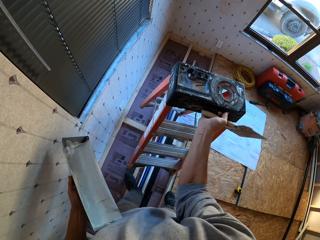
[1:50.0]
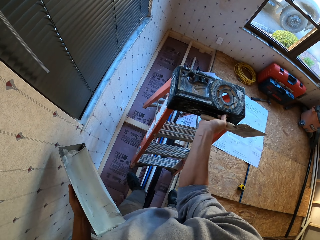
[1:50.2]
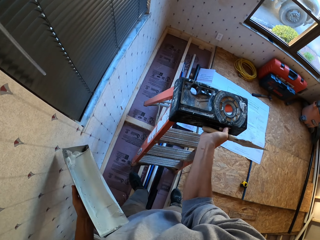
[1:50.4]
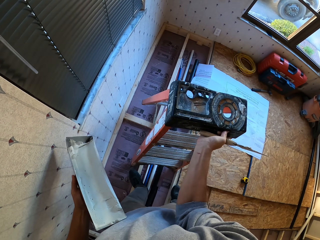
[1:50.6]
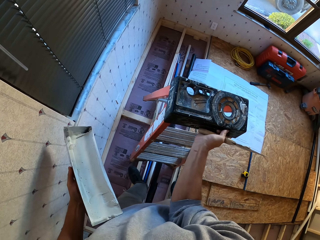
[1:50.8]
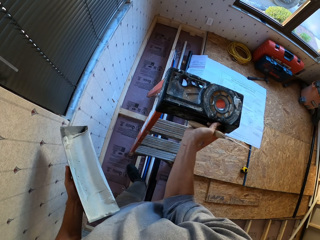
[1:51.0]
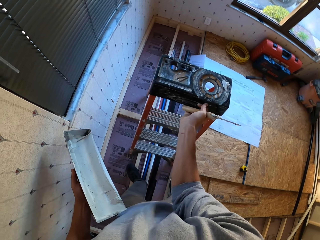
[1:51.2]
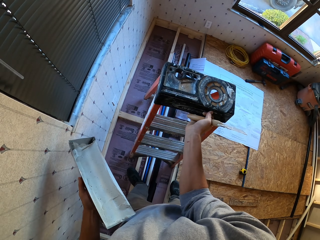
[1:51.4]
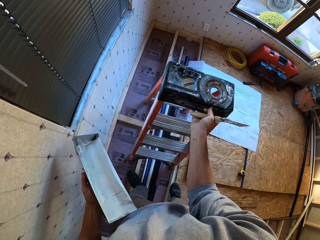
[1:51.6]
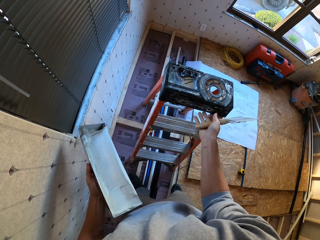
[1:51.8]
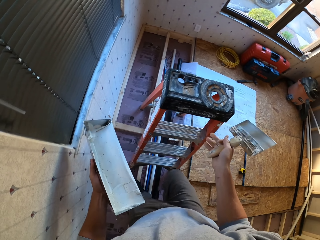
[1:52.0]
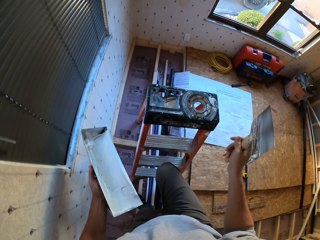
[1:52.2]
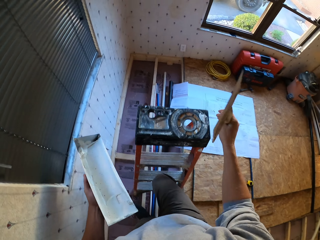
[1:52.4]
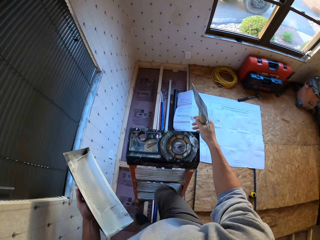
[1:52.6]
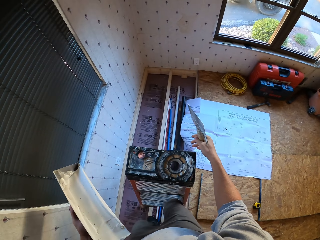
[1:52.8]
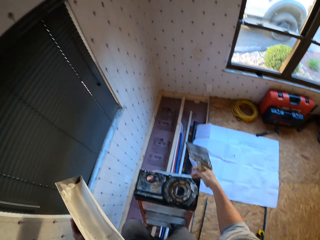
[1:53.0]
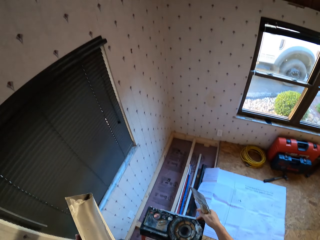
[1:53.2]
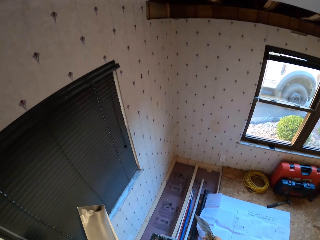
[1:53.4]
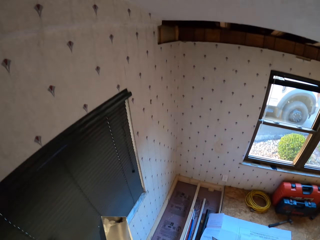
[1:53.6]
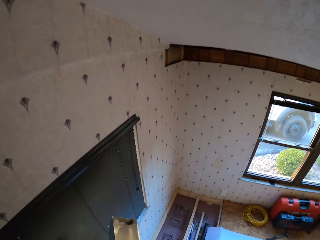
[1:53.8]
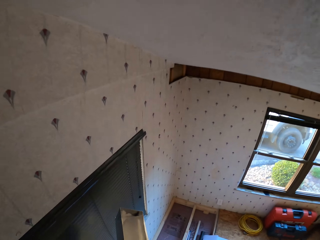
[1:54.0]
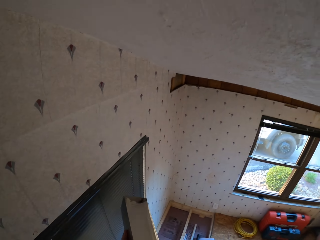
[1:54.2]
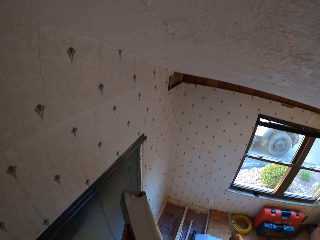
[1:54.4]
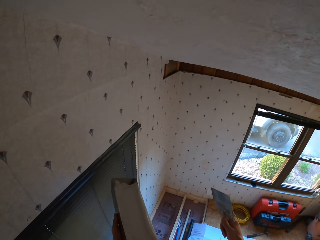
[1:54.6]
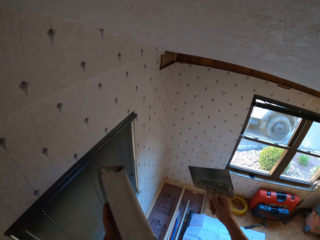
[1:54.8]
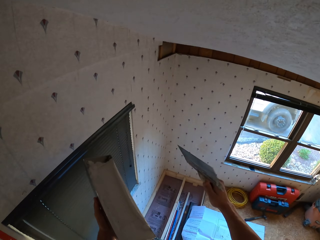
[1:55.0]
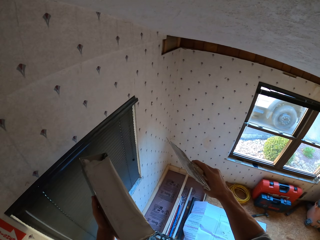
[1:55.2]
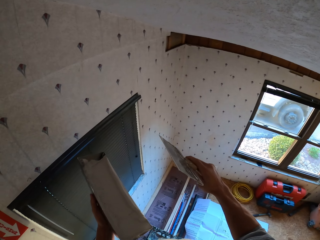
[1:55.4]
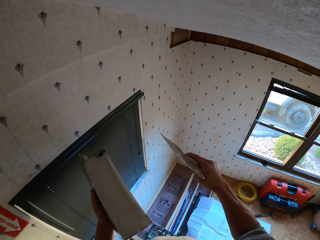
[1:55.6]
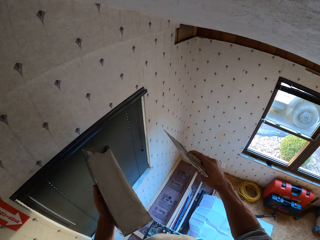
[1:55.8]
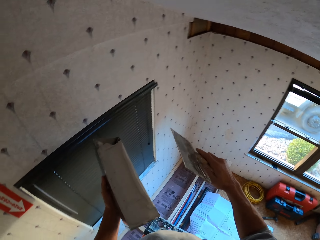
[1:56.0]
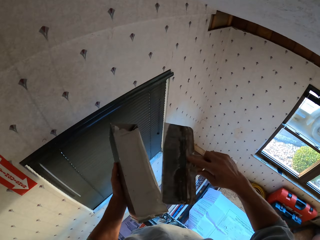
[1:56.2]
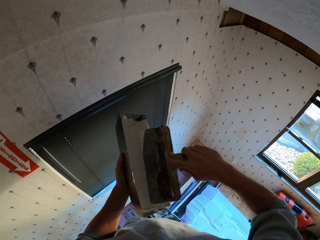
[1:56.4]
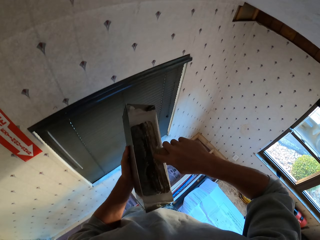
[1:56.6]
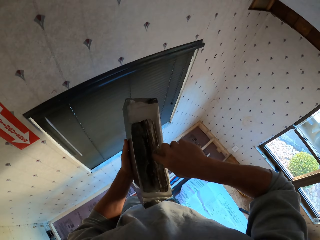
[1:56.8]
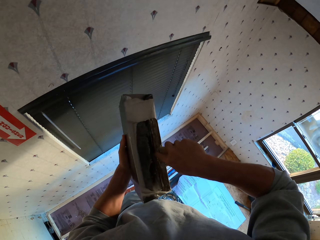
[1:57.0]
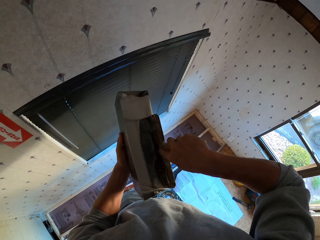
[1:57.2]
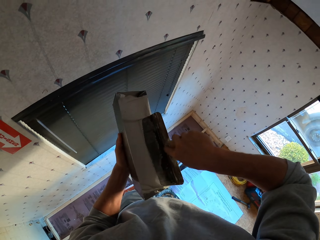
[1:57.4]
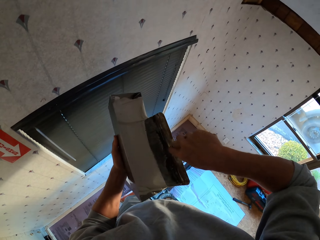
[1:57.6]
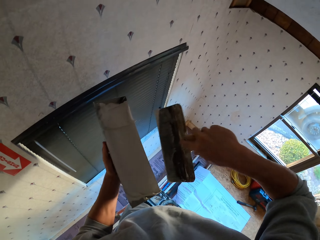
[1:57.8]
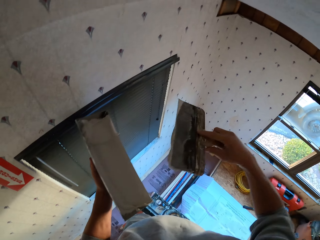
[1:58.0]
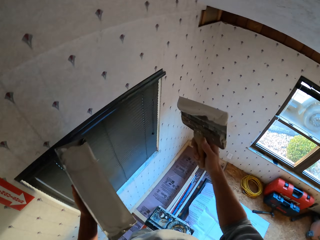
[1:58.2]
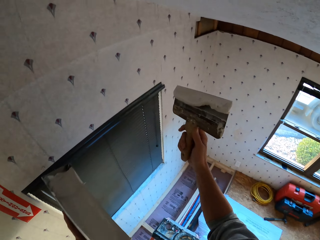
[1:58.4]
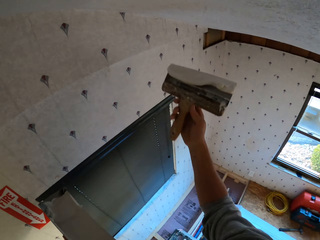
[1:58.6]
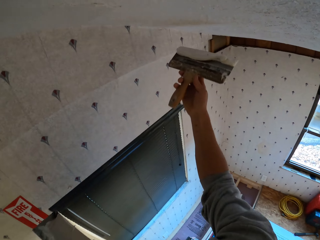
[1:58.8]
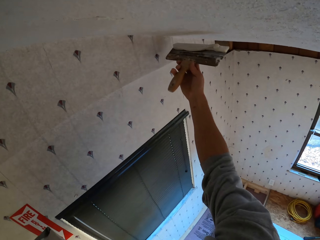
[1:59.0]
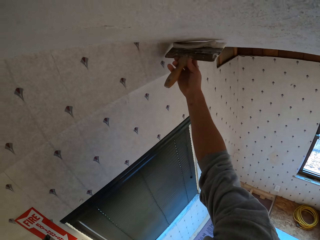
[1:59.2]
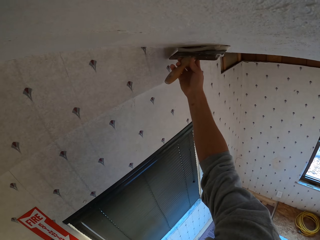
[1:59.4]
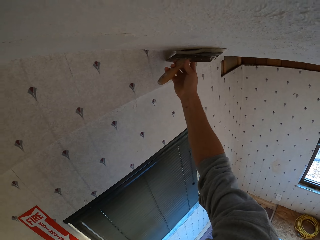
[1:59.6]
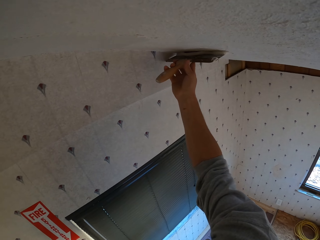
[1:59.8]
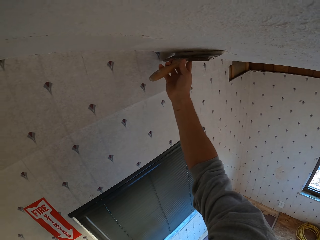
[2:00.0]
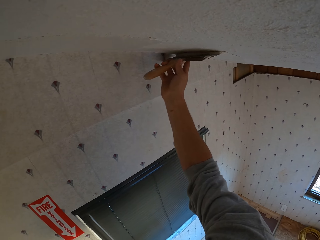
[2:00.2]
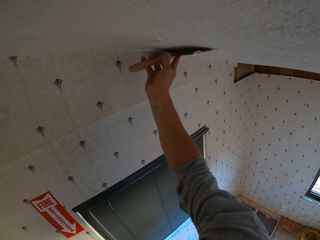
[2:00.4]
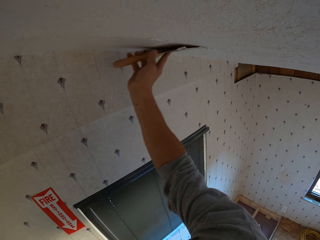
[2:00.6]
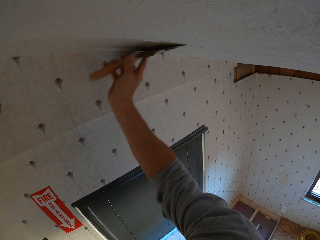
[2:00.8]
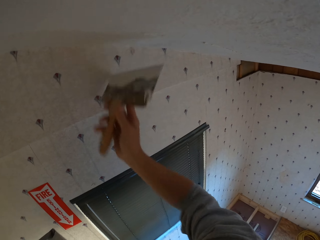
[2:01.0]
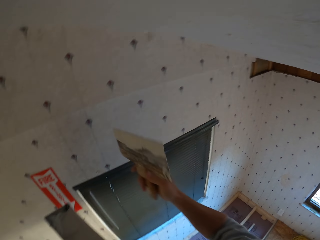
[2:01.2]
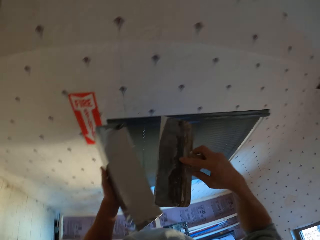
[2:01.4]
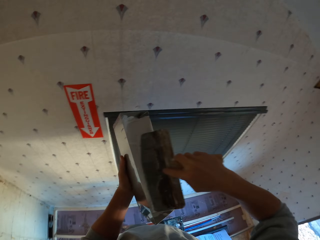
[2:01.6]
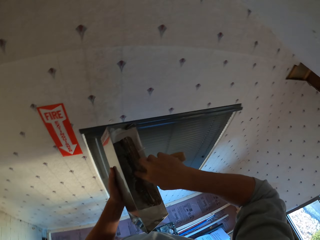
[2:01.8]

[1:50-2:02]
The camera wearer places the ladder on the floor. They ascend the ladder. They stand on the ladder. They dip the paint brush or plastering trowel in the paint can. They apply the paint on the ceiling.

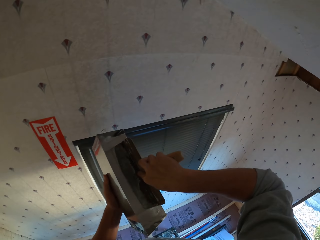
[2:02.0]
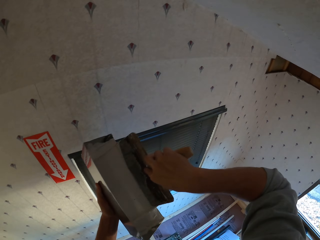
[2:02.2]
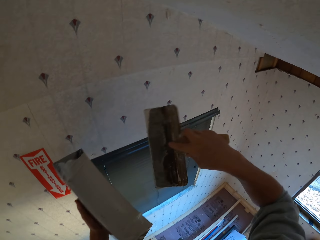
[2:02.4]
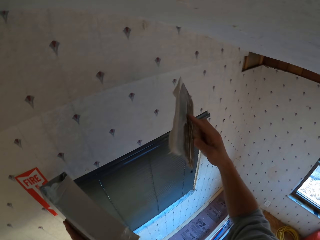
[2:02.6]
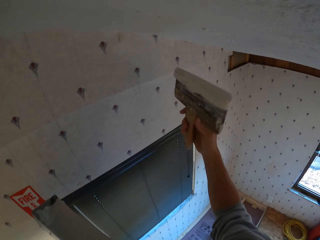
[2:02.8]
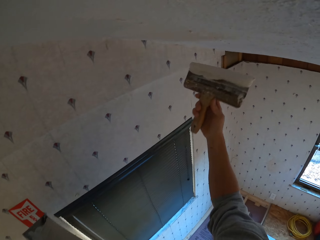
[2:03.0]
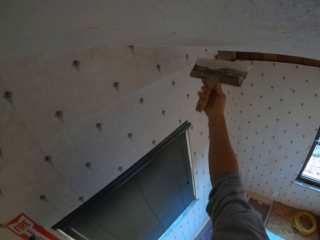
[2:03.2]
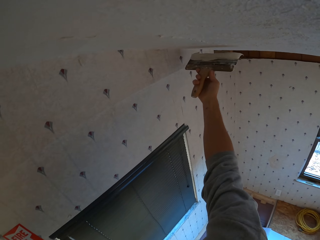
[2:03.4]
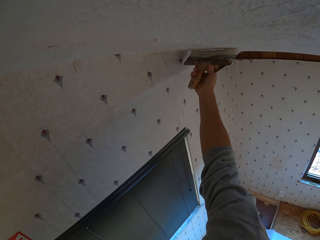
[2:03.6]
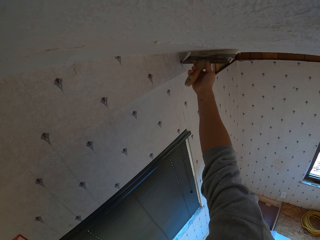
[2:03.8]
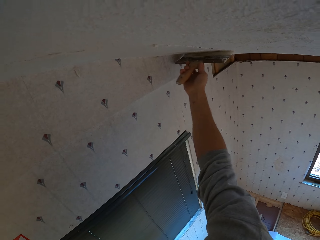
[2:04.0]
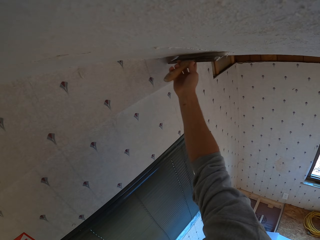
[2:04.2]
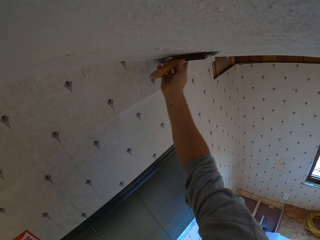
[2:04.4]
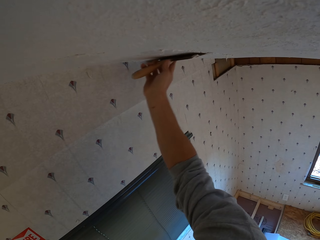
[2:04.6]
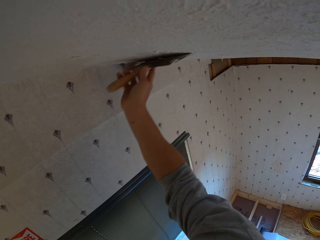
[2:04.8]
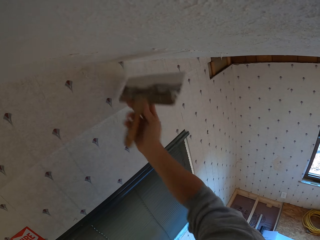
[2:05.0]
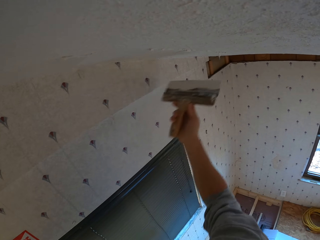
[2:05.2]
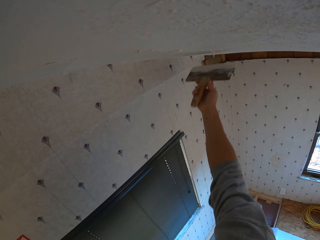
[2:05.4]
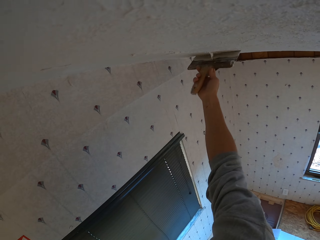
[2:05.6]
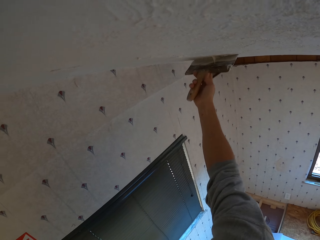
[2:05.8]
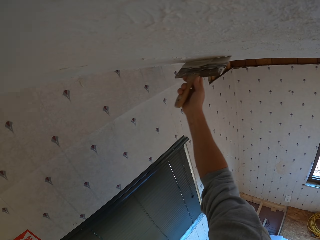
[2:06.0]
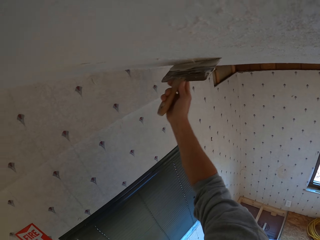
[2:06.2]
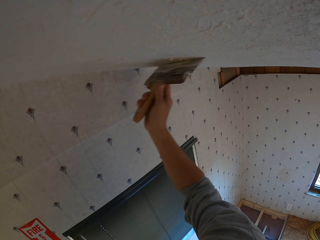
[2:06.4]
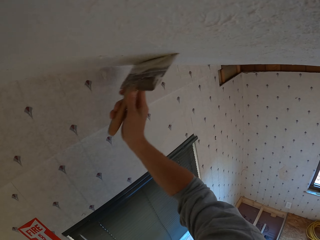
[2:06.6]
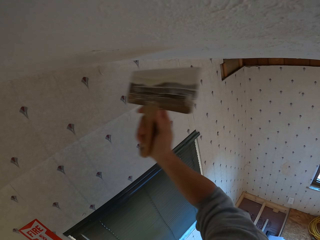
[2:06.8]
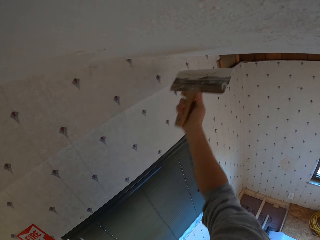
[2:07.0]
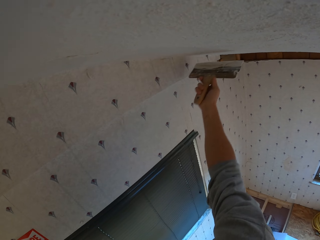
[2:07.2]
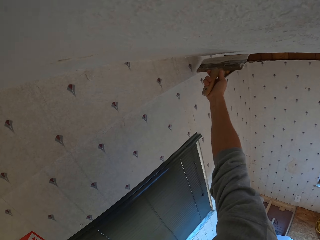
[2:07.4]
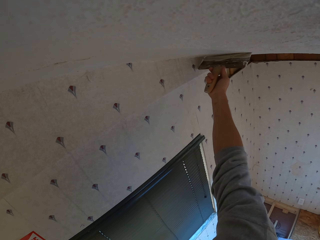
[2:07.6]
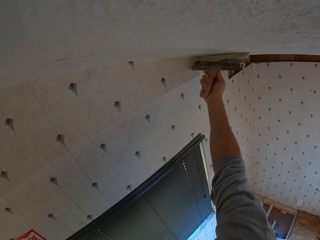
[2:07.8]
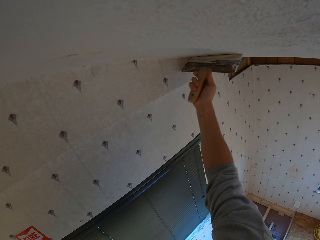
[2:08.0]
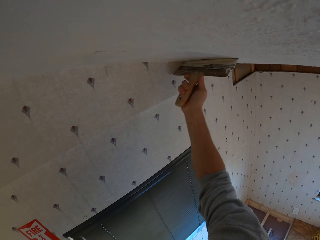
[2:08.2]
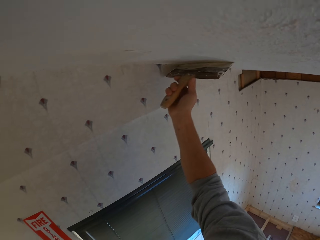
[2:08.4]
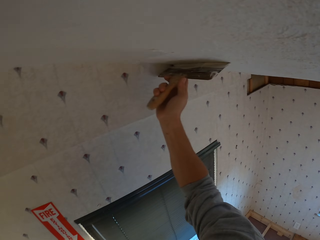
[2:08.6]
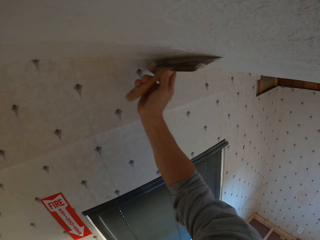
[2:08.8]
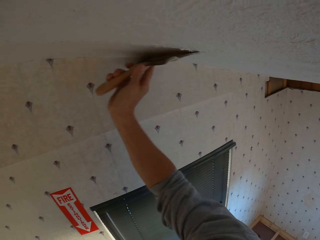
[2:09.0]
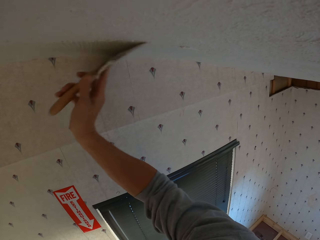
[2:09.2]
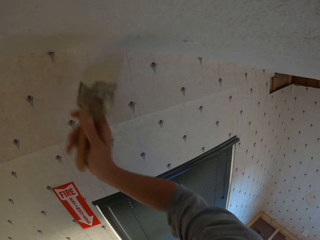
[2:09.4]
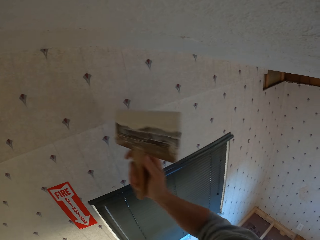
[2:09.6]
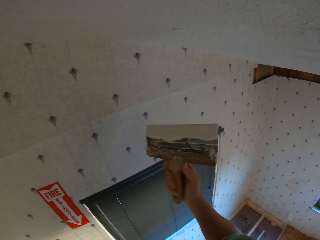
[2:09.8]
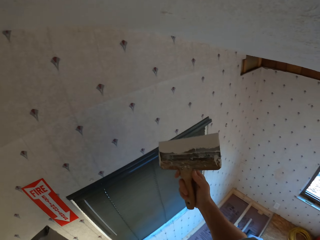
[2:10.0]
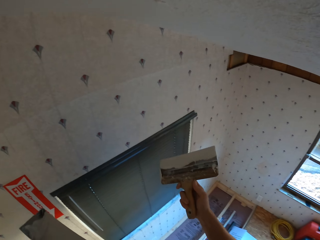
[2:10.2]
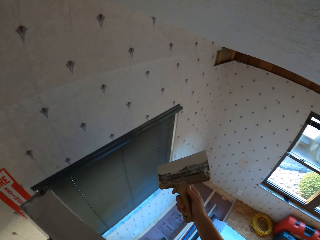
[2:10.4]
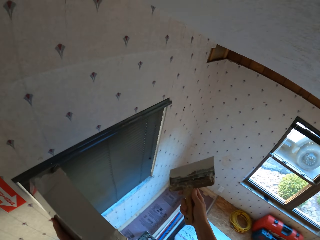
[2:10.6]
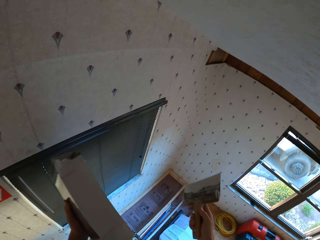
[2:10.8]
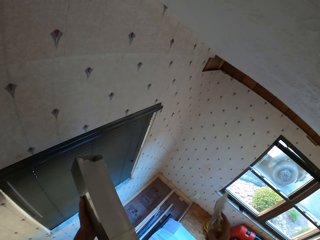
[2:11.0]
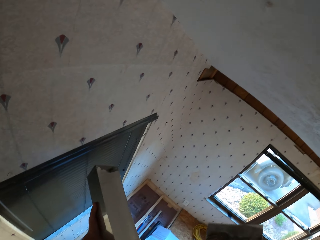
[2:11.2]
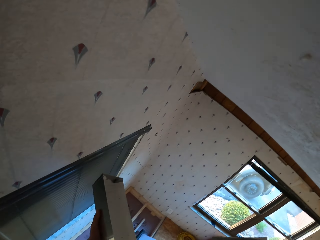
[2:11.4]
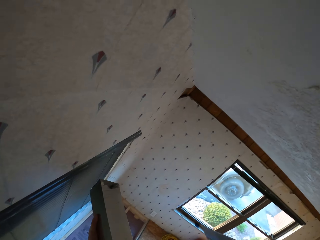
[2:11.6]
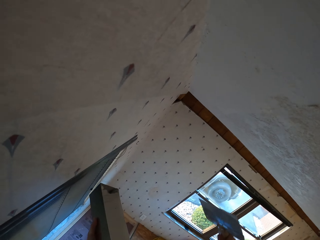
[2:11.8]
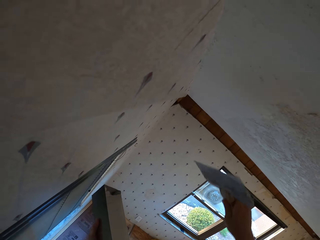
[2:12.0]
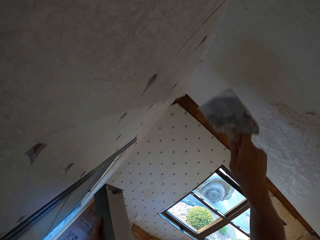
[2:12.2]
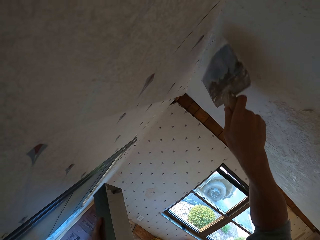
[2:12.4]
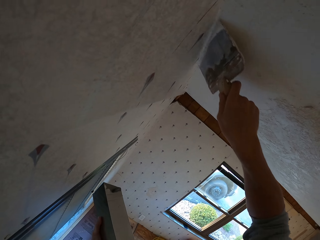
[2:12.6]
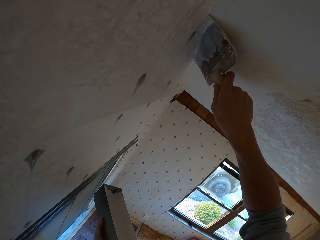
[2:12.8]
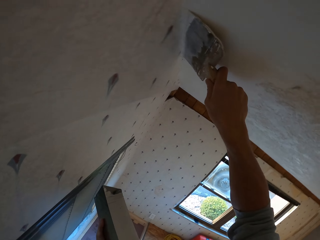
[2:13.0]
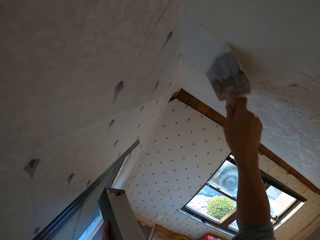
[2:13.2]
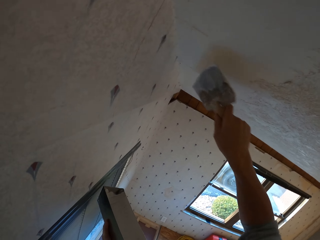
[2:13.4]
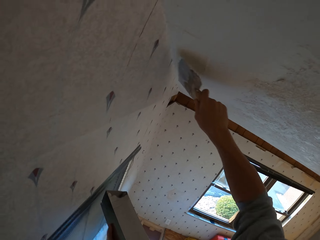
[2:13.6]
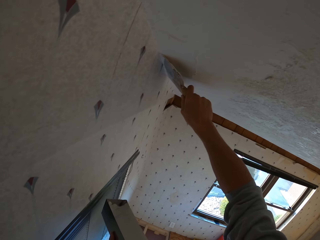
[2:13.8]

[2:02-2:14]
The camera wearer dips the paint brush or plastering trowel in the paint can. They apply the paint on the ceiling.
